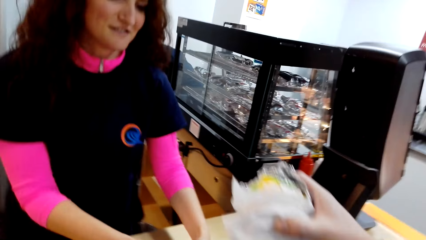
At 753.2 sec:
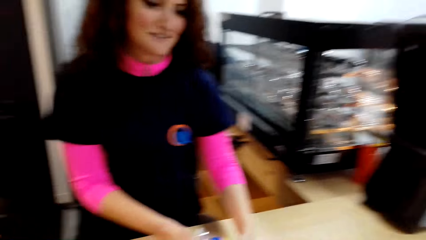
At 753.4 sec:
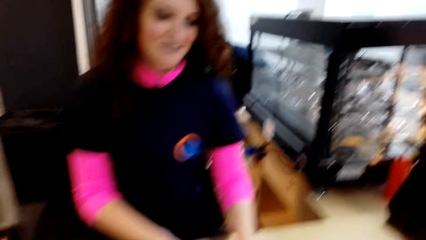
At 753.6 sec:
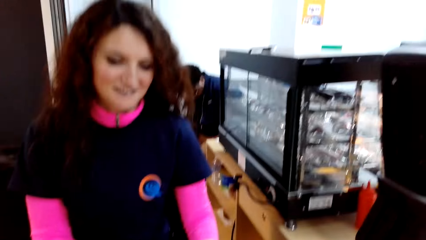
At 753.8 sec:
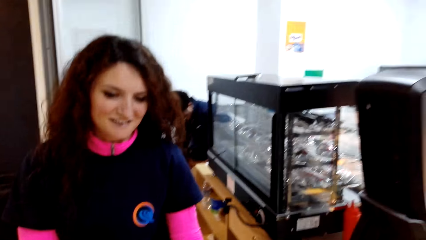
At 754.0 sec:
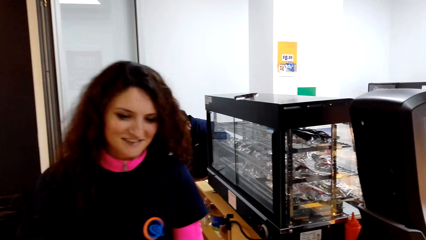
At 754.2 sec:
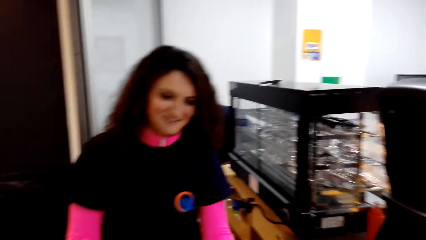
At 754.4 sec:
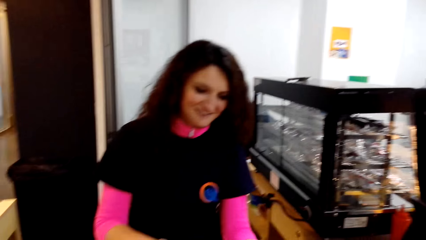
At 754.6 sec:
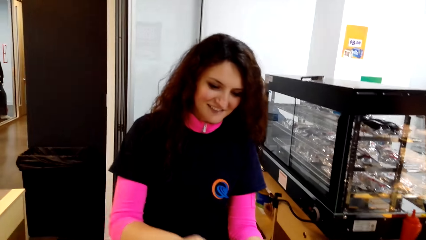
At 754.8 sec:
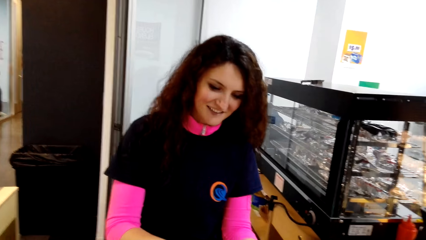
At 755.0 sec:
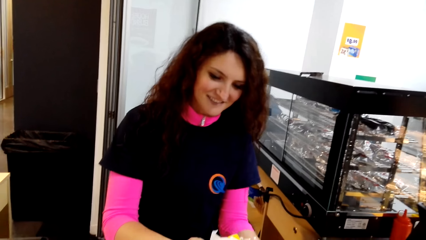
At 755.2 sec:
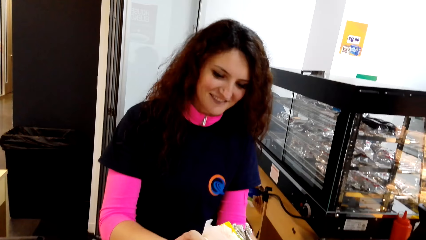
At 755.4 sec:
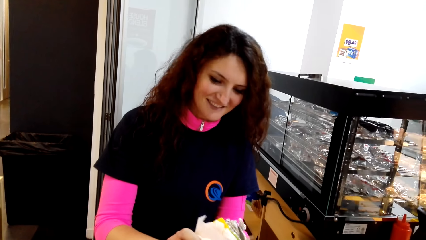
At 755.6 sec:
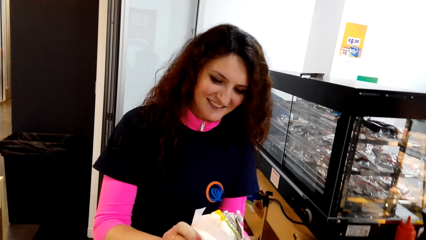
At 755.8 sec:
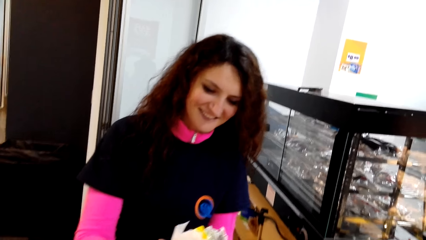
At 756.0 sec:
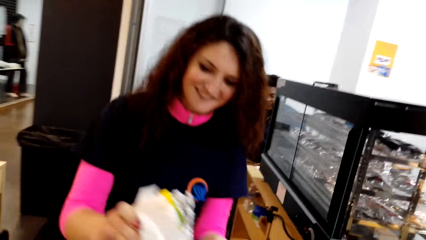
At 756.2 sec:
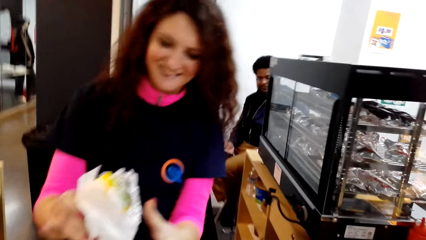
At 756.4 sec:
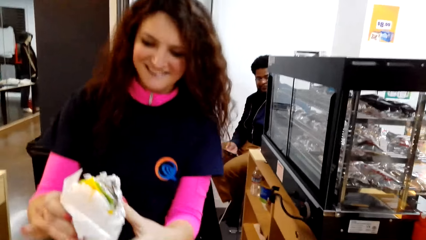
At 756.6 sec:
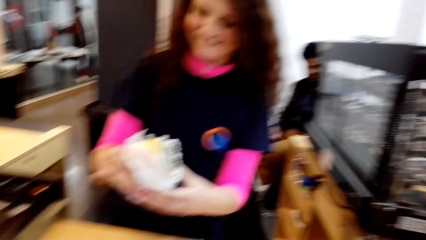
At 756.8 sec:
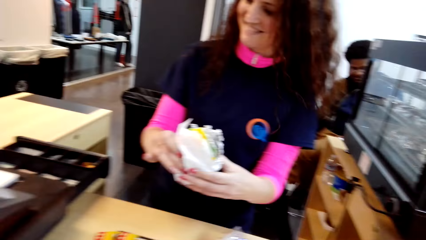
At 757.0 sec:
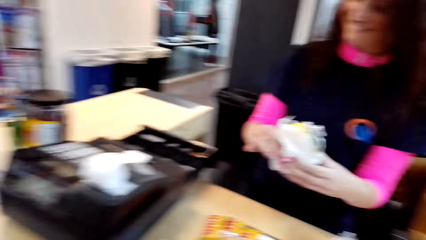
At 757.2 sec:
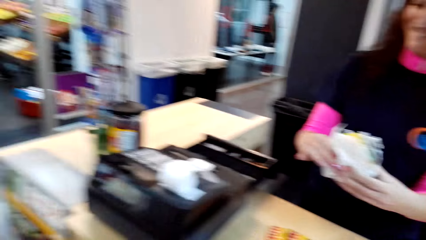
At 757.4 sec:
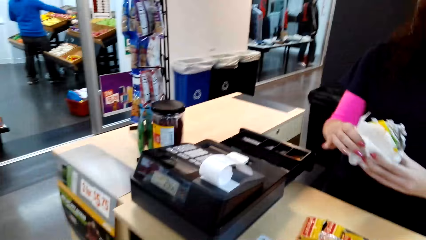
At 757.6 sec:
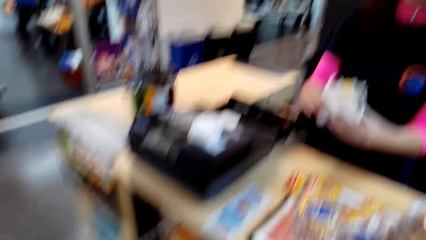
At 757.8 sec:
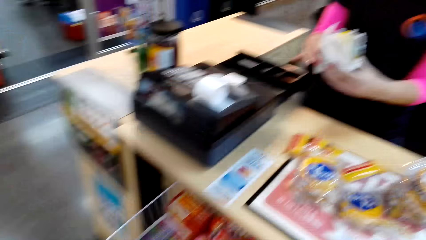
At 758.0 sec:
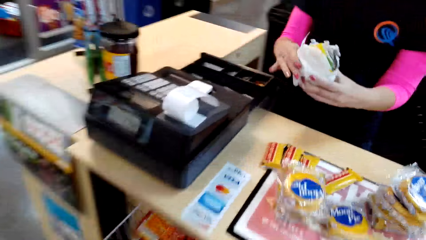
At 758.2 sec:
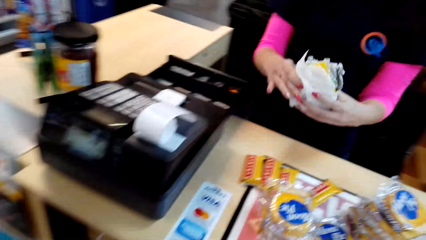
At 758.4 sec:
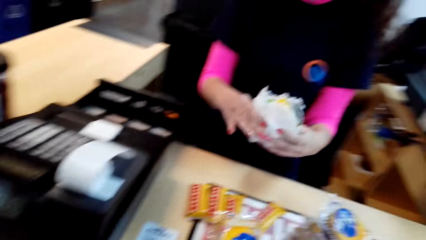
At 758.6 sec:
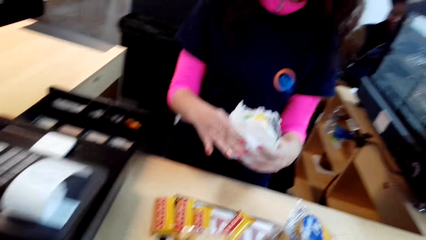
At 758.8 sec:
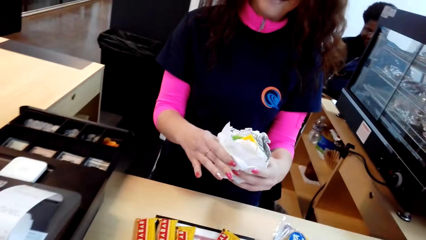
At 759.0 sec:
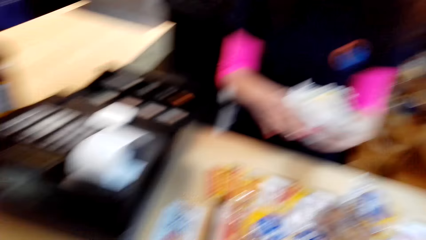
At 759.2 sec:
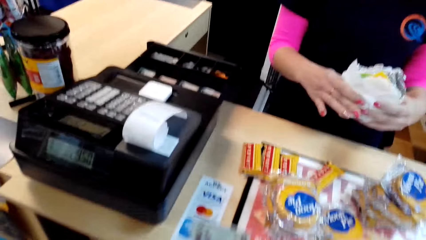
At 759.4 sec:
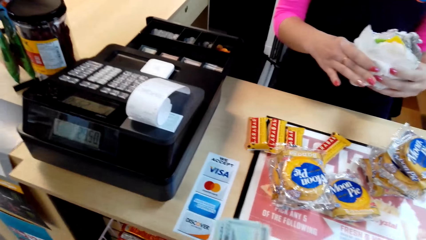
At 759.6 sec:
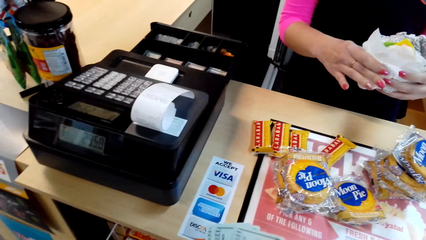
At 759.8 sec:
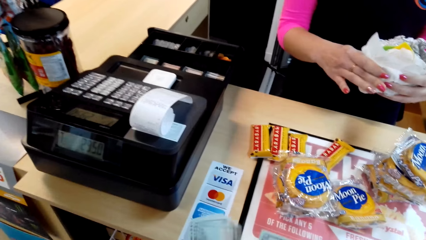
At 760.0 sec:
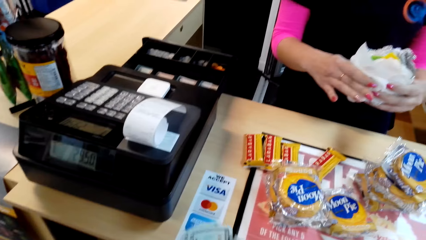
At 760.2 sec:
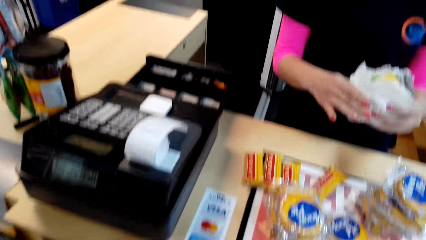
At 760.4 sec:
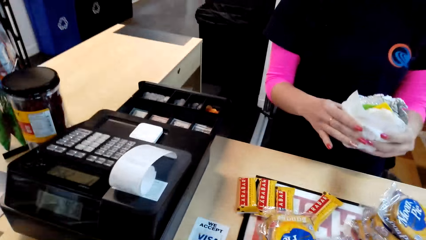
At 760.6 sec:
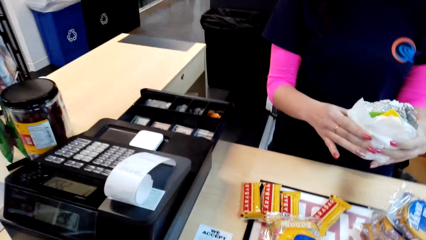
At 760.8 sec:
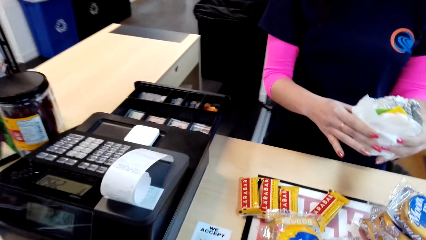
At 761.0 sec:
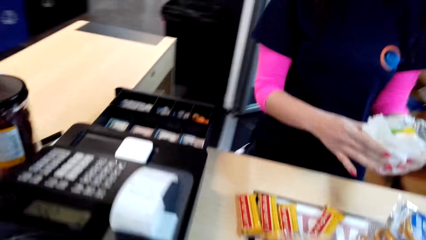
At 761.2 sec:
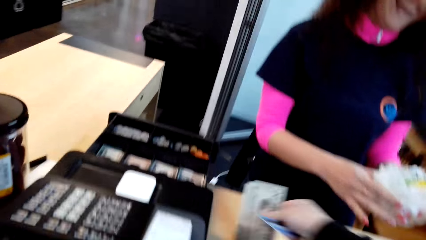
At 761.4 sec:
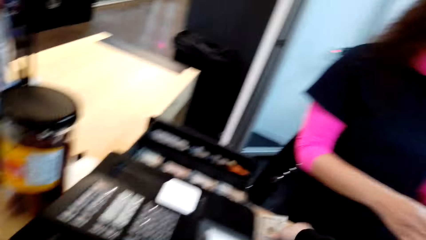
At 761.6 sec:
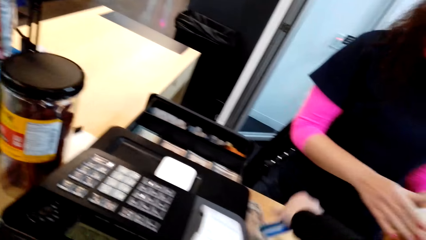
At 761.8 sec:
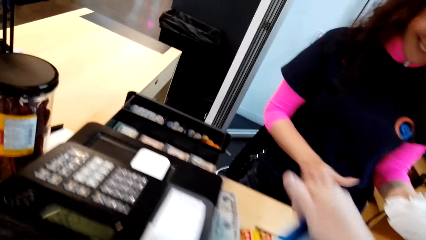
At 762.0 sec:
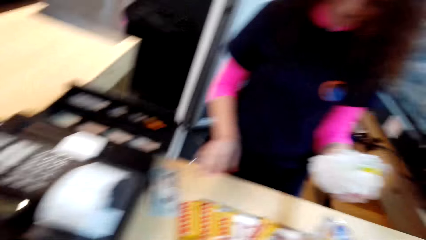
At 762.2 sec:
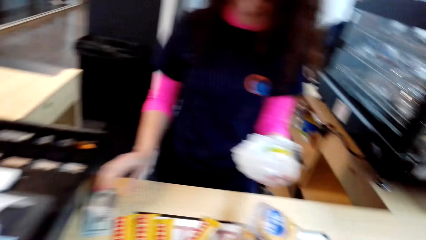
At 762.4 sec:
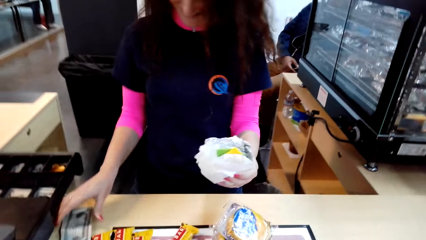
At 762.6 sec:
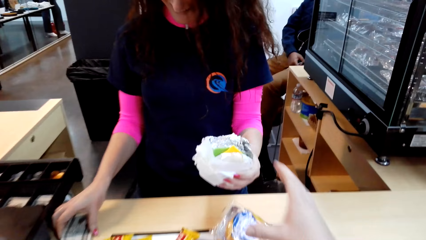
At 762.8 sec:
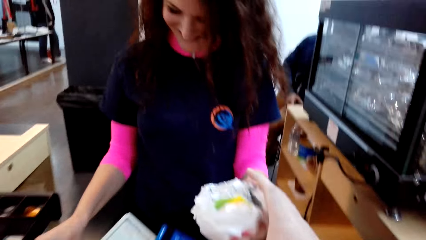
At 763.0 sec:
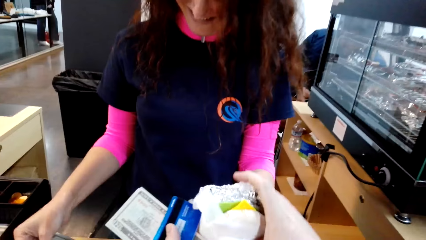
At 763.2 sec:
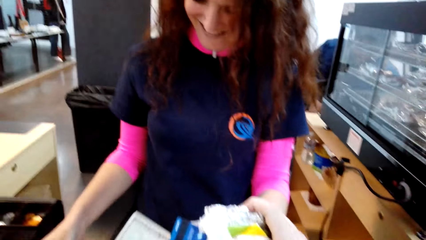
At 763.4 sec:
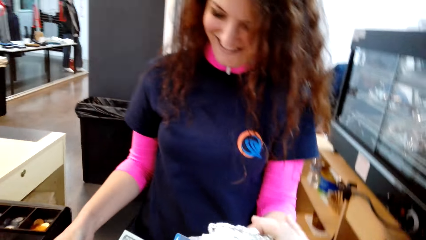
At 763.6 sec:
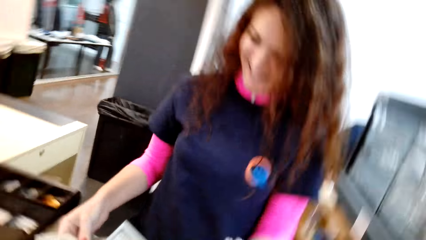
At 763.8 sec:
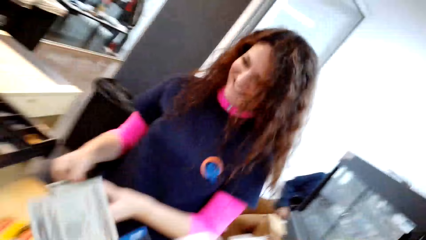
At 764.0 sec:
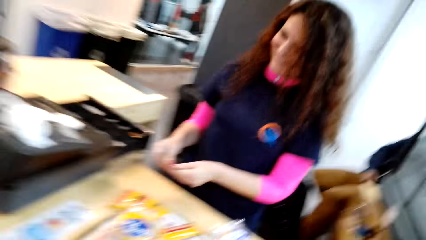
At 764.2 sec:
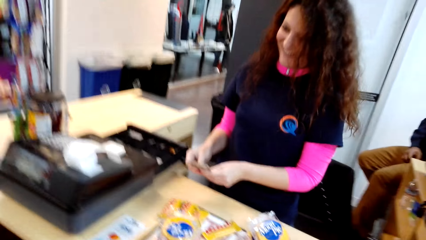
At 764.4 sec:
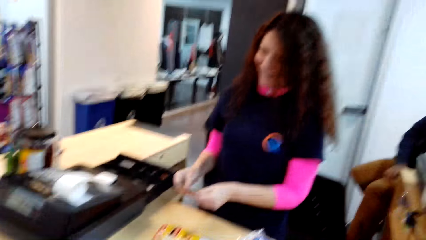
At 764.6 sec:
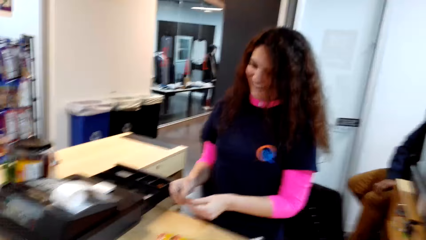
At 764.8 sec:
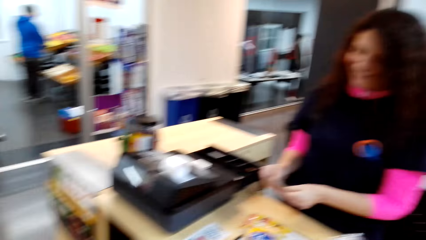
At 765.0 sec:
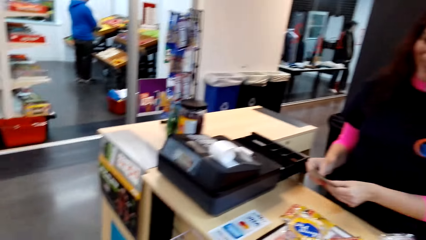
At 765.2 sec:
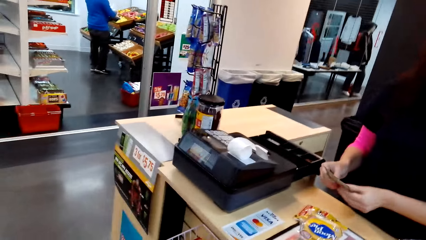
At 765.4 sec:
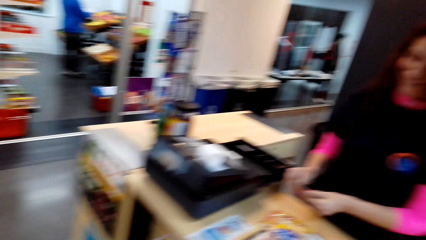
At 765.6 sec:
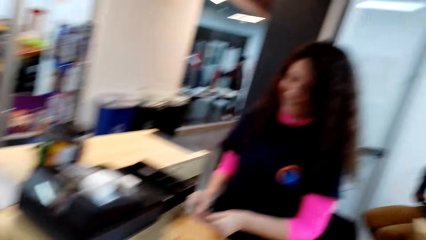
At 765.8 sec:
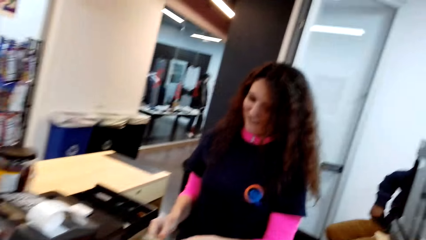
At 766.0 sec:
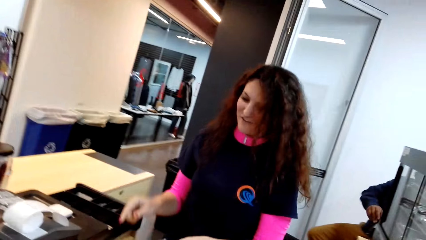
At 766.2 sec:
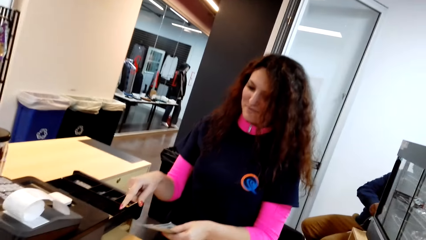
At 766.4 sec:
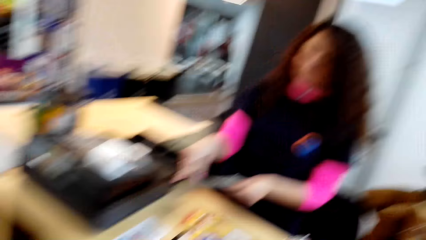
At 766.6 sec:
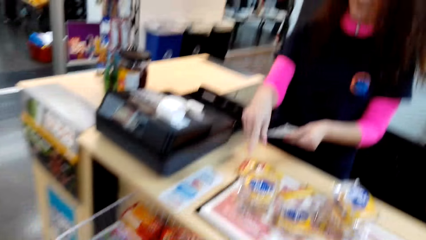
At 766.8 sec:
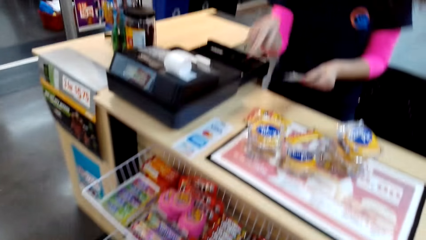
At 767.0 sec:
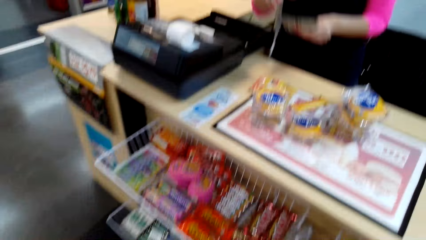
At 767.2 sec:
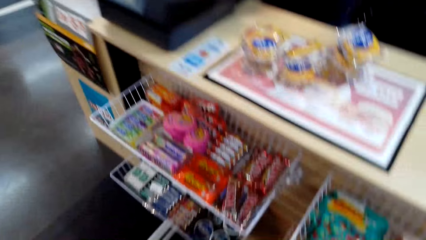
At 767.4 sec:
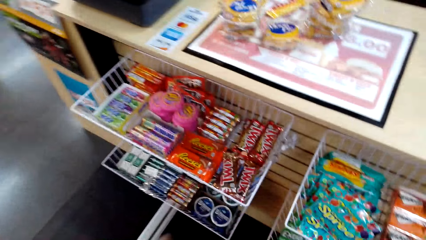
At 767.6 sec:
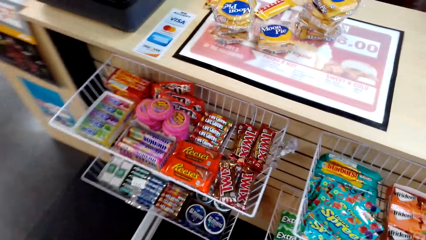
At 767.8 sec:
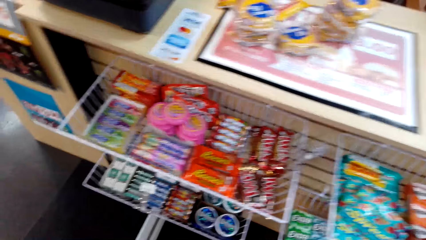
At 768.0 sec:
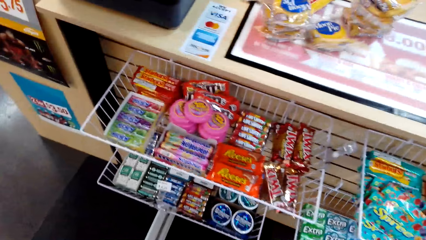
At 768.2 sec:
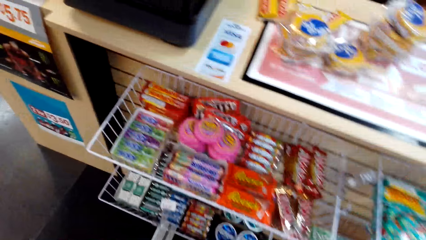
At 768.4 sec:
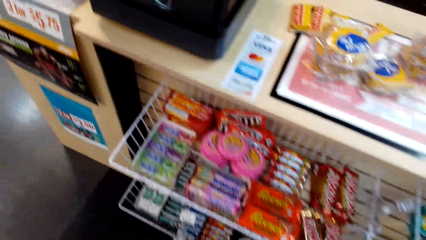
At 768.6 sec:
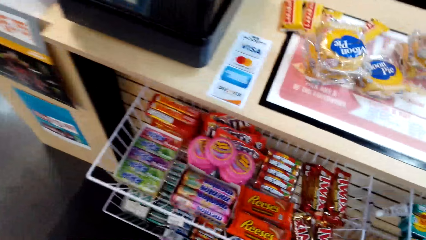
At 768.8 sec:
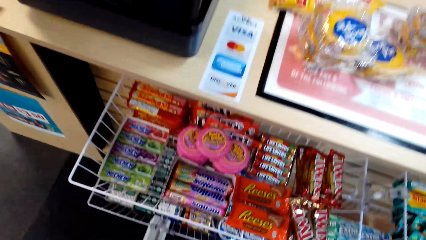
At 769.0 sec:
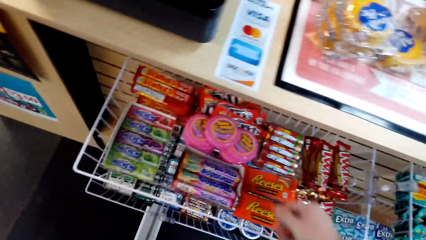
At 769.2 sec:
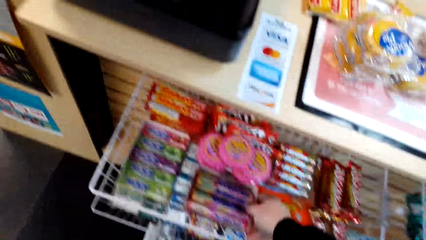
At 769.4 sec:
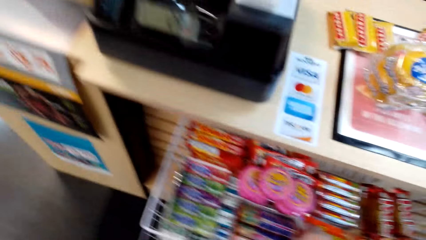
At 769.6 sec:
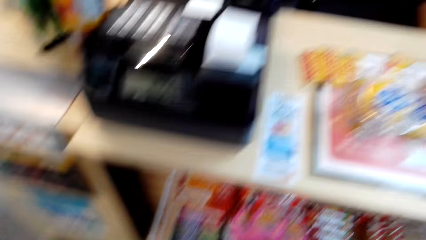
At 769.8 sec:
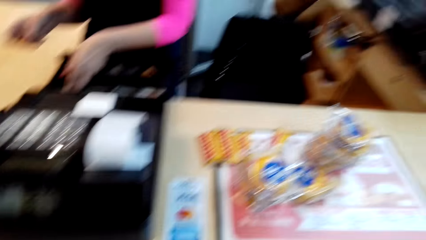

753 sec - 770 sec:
The camera wearer takes back the items. The lady holds the item. The camera wearer passes the items to the lady. He counts some money in his hands. He takes a card. He puts some money on the table. He takes the item. He looks around.
